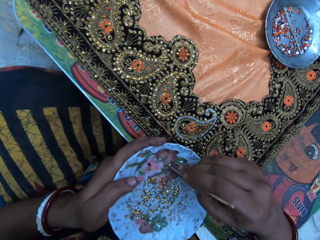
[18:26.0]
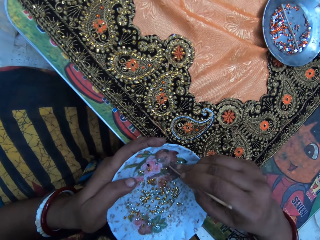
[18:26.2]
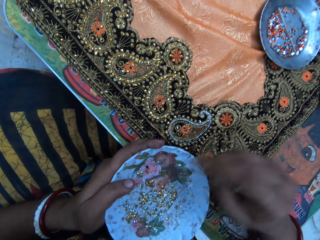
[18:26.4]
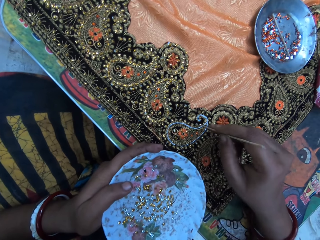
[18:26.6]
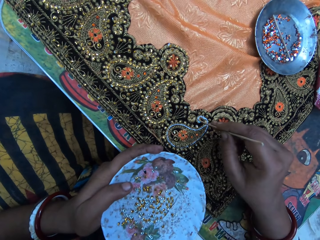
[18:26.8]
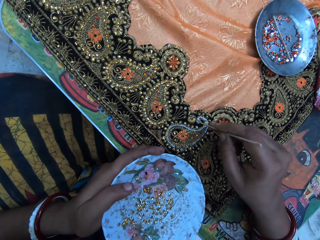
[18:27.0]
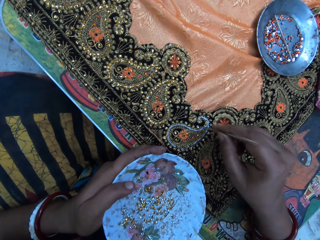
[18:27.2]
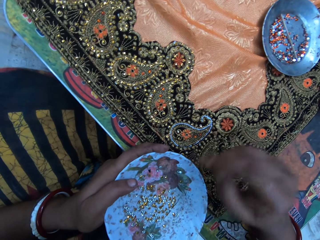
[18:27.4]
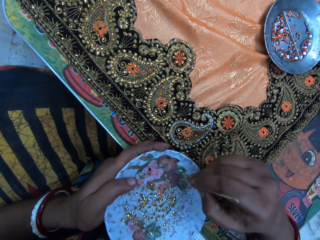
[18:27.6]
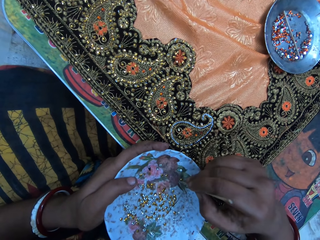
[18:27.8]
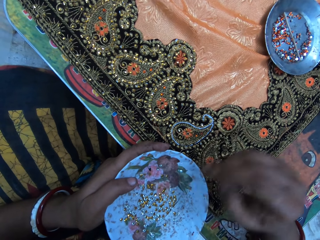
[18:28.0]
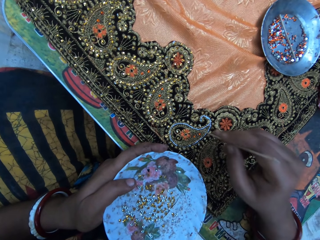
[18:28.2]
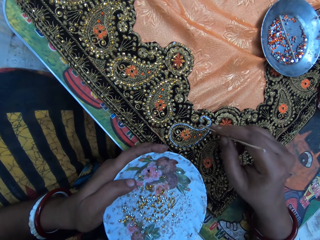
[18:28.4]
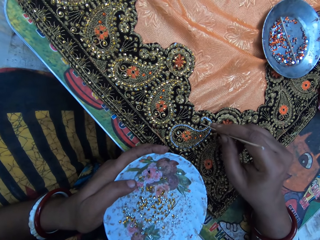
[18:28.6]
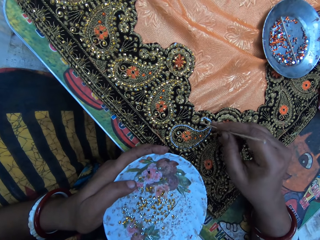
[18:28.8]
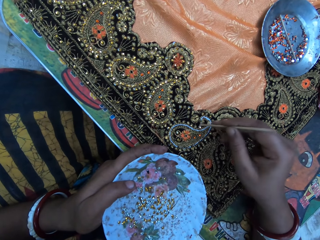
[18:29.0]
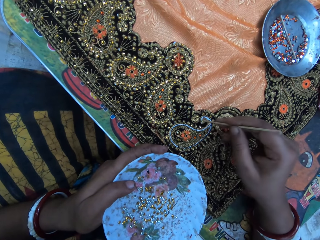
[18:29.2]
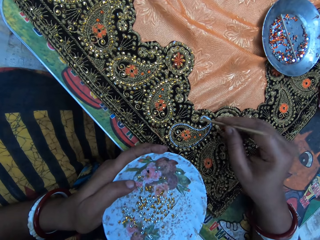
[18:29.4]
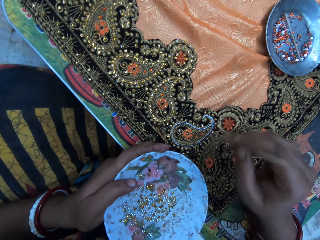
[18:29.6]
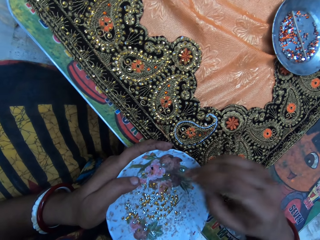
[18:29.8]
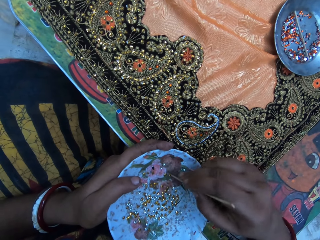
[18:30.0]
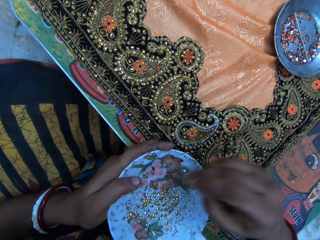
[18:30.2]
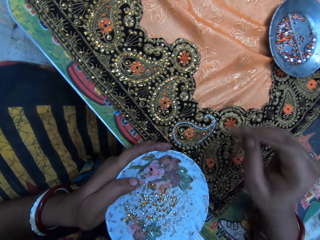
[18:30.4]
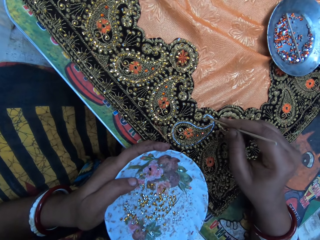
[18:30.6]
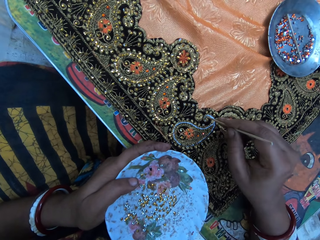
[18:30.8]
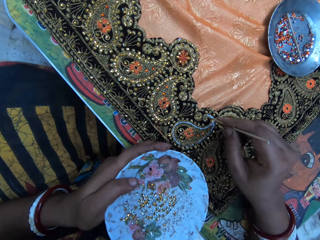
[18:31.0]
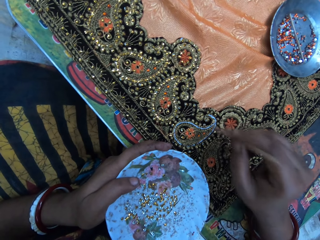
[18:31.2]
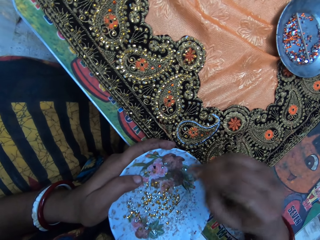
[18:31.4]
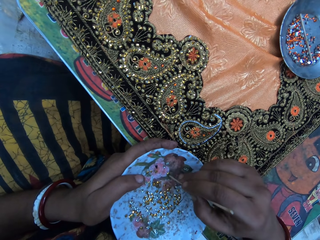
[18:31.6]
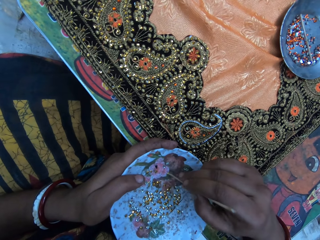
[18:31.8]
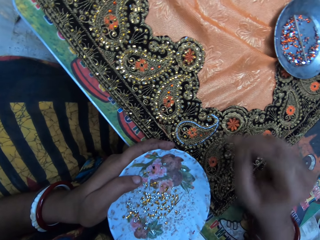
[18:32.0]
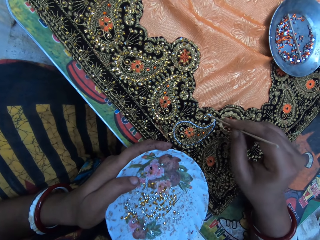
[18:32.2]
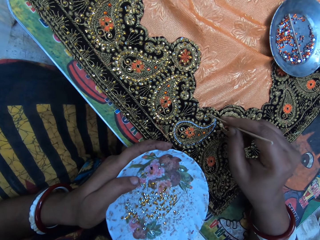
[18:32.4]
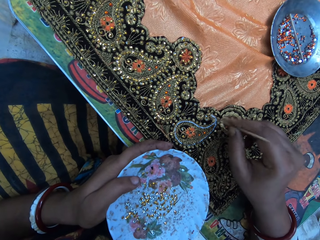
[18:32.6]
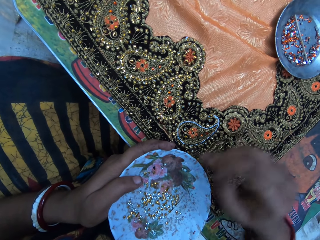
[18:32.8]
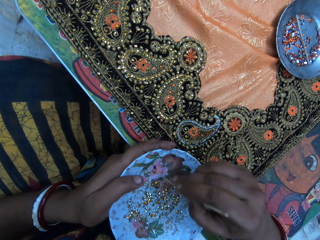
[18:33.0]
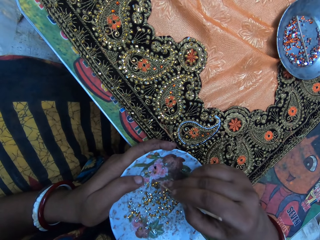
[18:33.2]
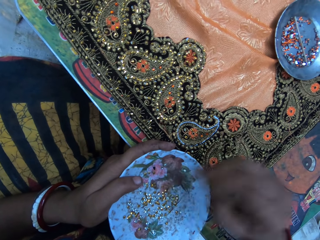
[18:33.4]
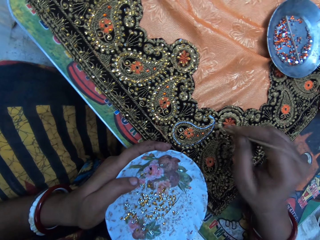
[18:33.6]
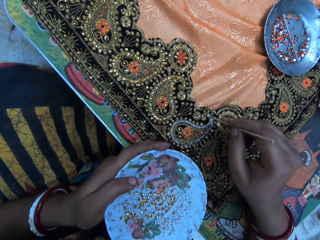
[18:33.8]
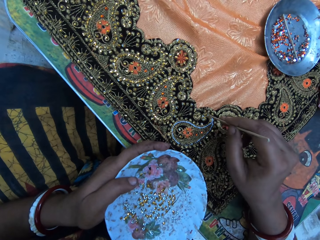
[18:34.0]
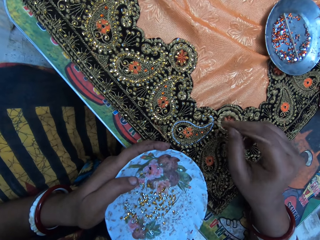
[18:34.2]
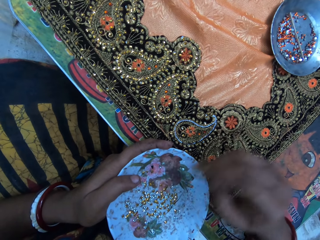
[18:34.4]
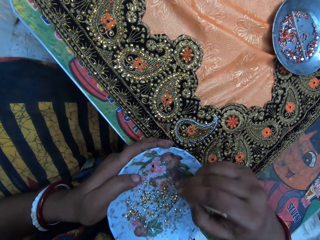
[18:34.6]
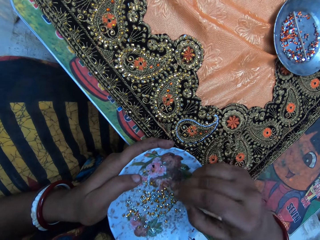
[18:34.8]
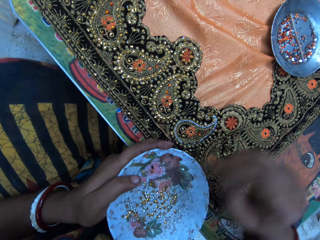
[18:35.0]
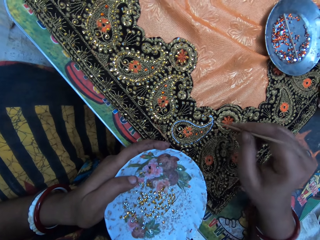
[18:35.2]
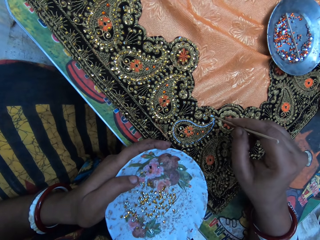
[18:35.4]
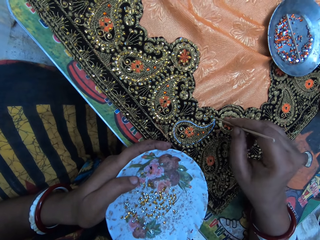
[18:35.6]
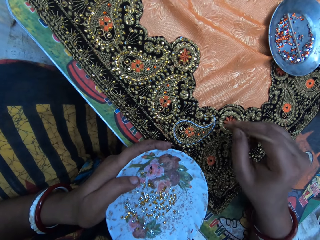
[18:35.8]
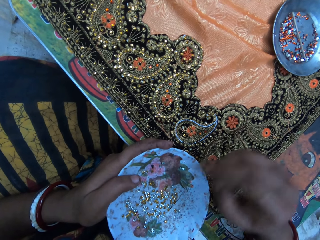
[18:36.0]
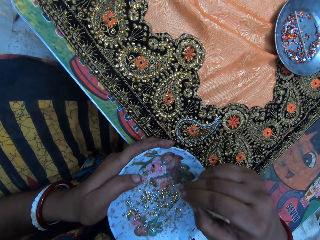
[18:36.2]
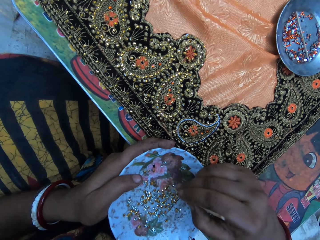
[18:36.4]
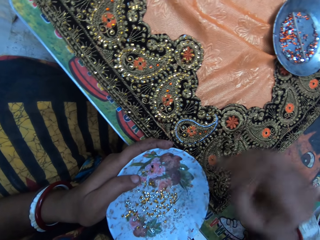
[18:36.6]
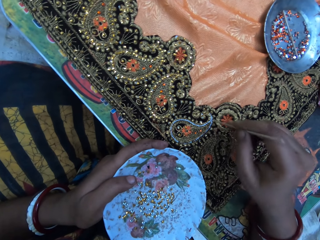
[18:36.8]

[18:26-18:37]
The camera wearer picks a cloth stone from the plate with the pin in her right hand. She puts the cloth stone on the cloth on the table with the pin in her right hand. She picks the cloth stone from the plate with the pin in her right hand. She puts the cloth stone on the cloth on the table with the pin in her right hand. She picks the cloth stone from the plate with the pin in her right hand. She puts the cloth stone on the cloth on the table with the pin in her right hand. She picks the cloth stone from the plate with the pin in her right hand. She puts the cloth stone on the cloth on the table with the pin in her right hand. She picks the cloth stone from the plate with the pin in her right hand. She puts the cloth stone on the cloth on the table with the pin in her right hand. She picks the cloth stone from the plate with the pin in her right hand. She puts the cloth stone on the cloth on the table with the pin in her right hand. She picks the cloth stone from the plate with the pin in her right hand.

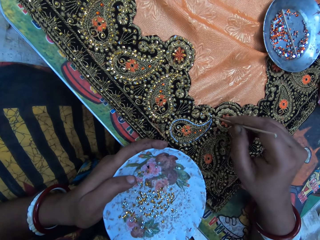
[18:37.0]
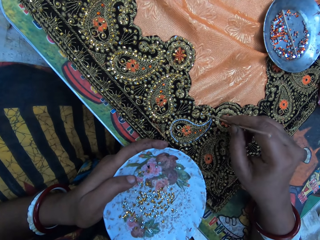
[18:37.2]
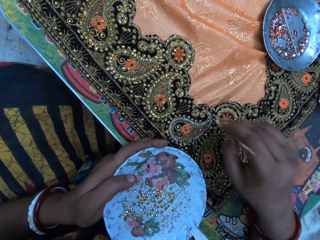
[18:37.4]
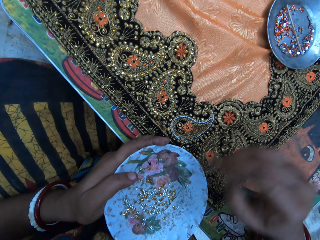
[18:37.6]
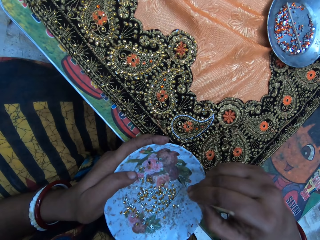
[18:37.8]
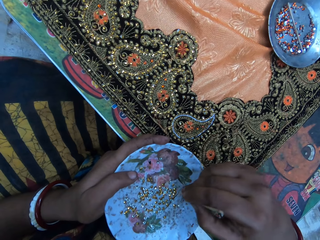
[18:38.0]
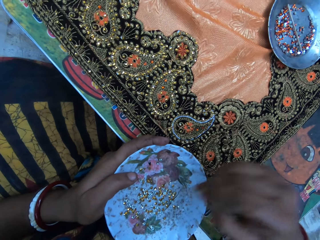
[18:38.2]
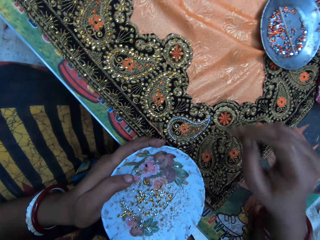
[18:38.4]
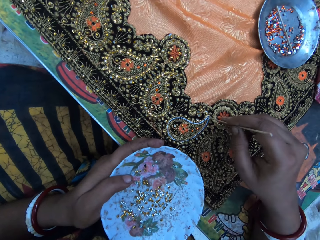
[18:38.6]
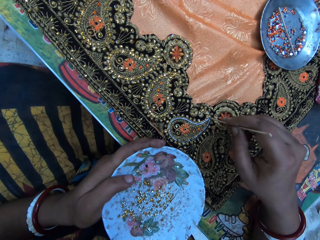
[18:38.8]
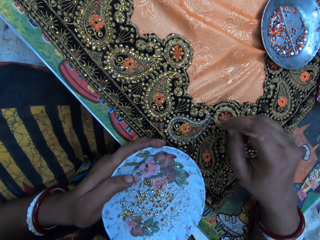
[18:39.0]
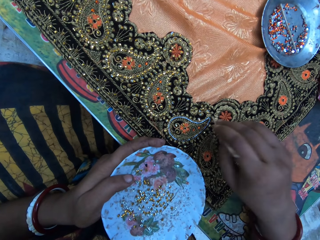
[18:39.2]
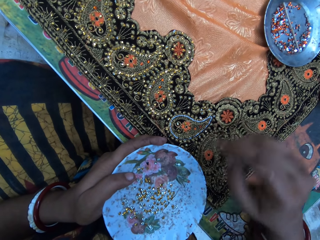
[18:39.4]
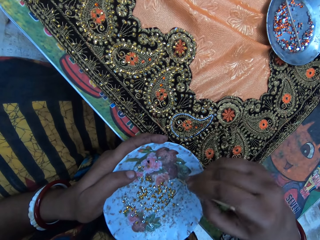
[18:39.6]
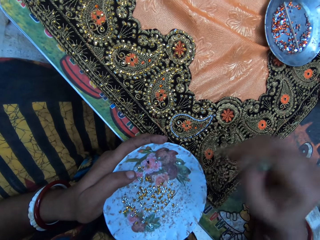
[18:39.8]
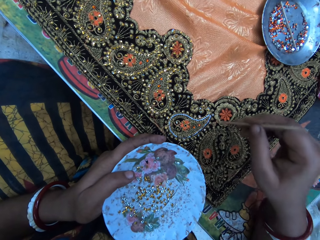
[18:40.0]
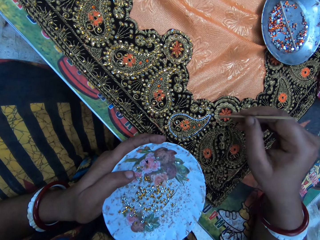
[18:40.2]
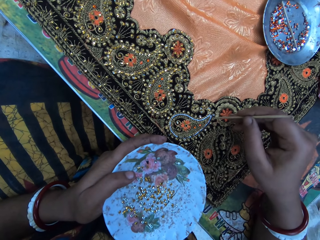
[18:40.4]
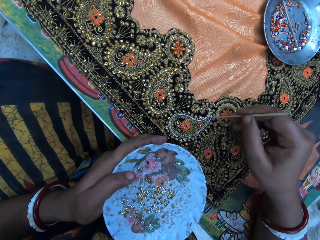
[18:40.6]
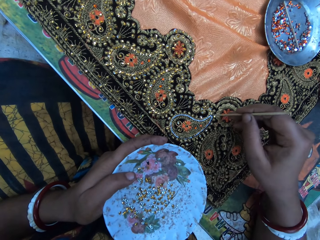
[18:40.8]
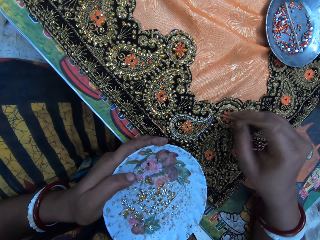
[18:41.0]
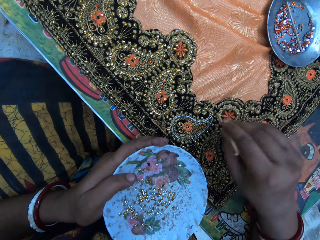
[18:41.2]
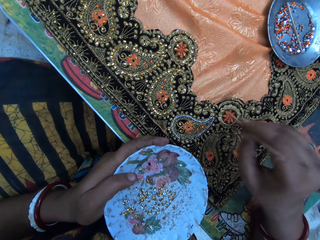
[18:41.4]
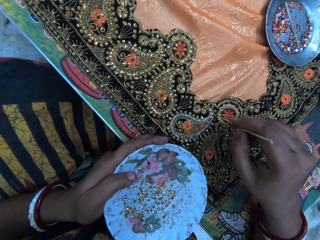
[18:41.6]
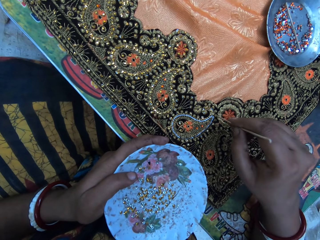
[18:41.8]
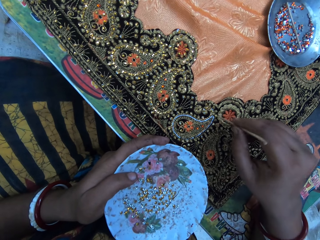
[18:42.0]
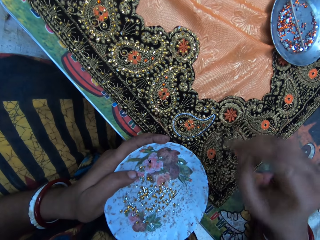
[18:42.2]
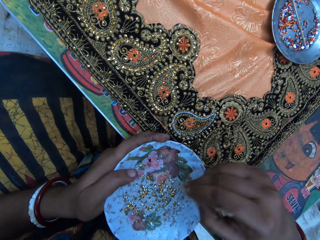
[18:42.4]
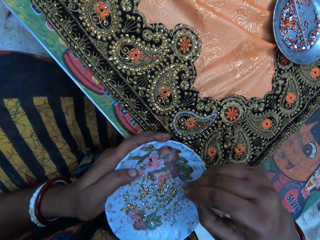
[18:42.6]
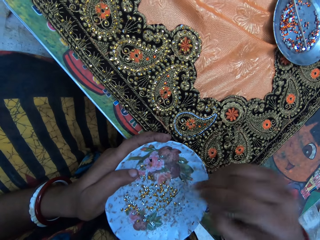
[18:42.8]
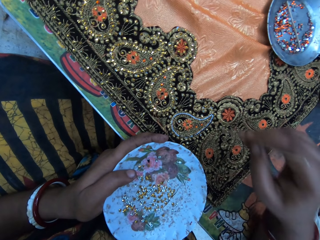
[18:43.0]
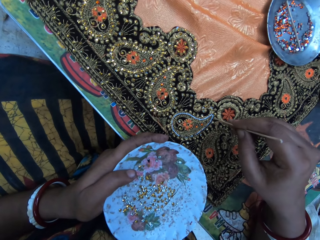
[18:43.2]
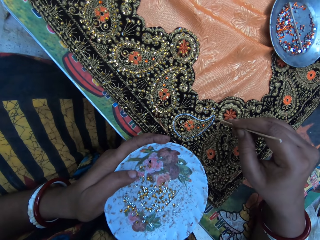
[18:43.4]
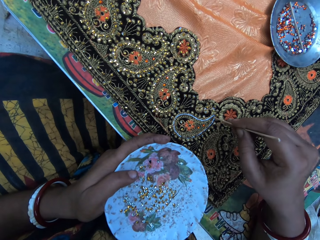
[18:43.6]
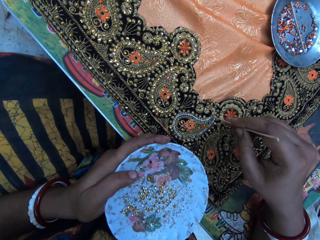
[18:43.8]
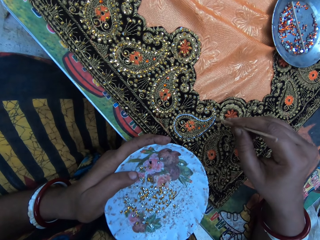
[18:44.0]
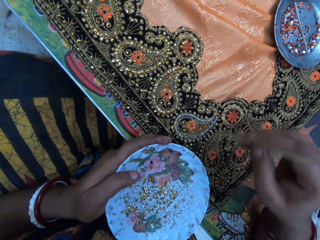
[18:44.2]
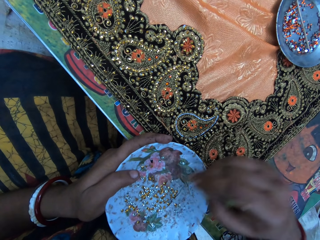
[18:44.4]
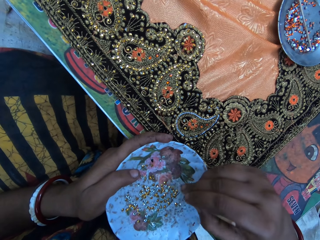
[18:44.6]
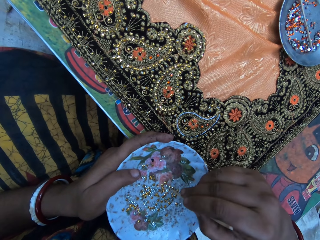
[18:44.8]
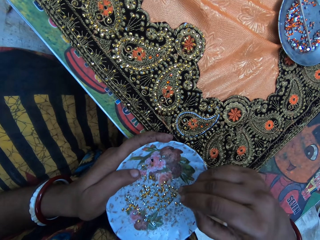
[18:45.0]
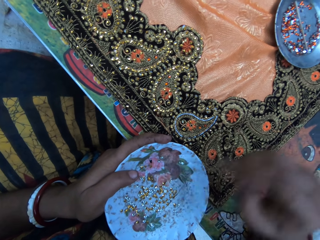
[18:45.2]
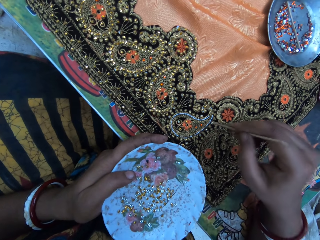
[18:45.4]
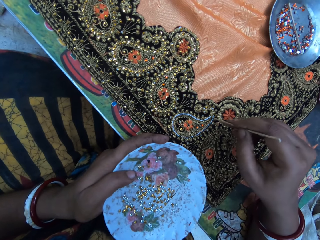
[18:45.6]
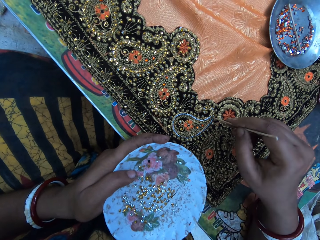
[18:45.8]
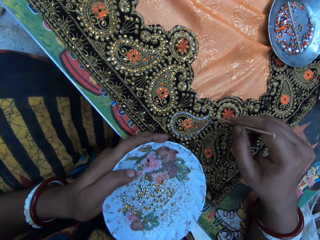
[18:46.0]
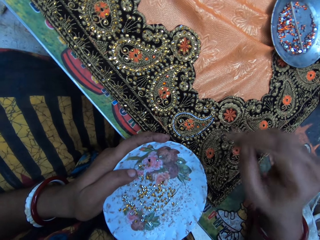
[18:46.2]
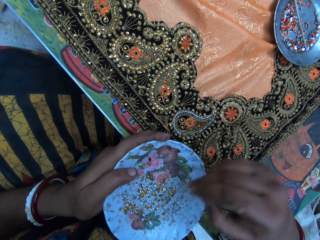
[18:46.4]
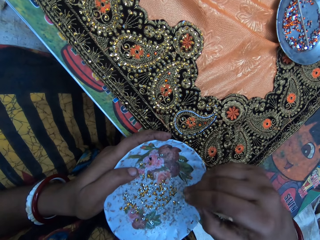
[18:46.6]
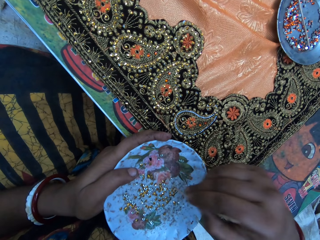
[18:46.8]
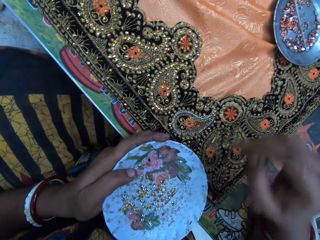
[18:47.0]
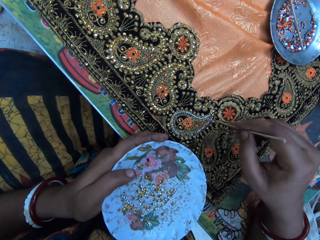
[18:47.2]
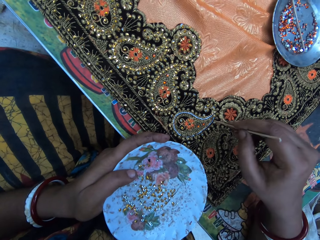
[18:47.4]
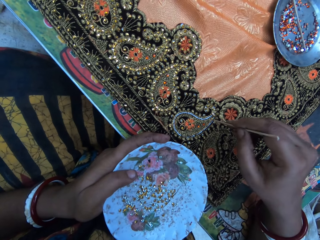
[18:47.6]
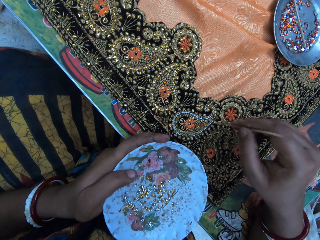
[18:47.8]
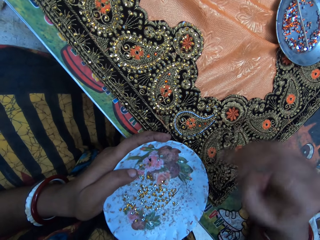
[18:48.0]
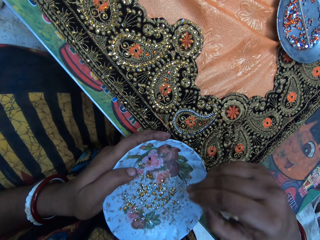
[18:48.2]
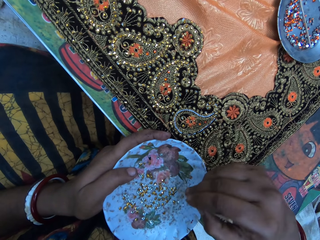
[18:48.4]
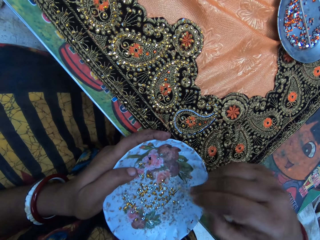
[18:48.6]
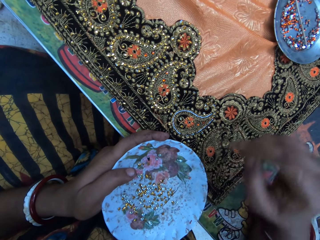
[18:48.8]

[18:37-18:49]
The camera wearer puts the cloth stone or beads on the cloth on the table with the pin or crochet hook in her right hand. She picks the cloth stone from the plate with the pin in her right hand. She puts the cloth stone on the cloth on the table with the pin in her right hand. She picks the cloth stone from the plate with the pin in her right hand. She puts the cloth stone on the cloth on the table with the pin in her right hand. She picks the cloth stone from the plate with the pin in her right hand. She puts the cloth stone on the cloth on the table with the pin in her right hand. She picks the cloth stone from the plate with the pin in her right hand. She puts the cloth stone on the cloth on the table with the pin in her right hand. She picks the cloth stone from the plate with the pin in her right hand. She puts the cloth stone on the cloth on the table with the pin in her right hand. She picks the beads from the plate with the crochet hook.
